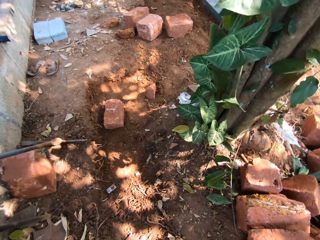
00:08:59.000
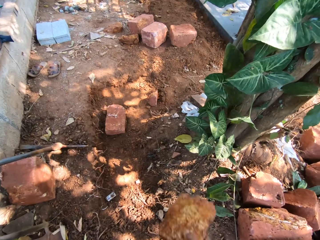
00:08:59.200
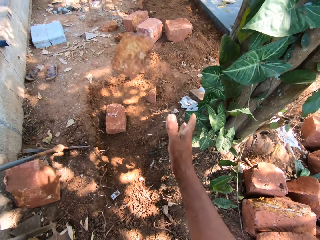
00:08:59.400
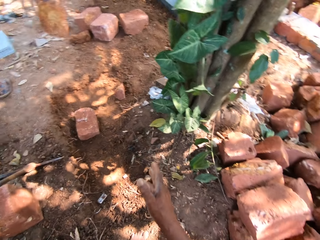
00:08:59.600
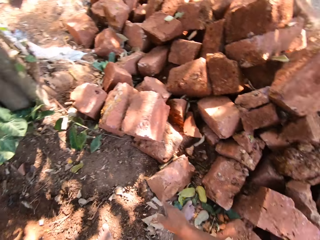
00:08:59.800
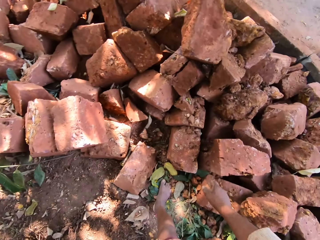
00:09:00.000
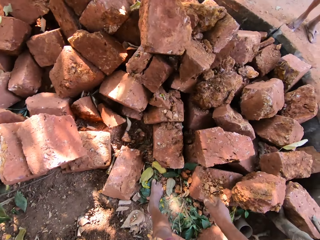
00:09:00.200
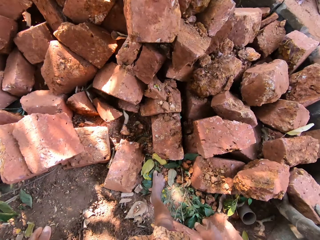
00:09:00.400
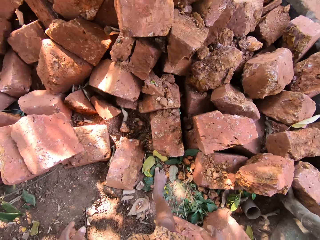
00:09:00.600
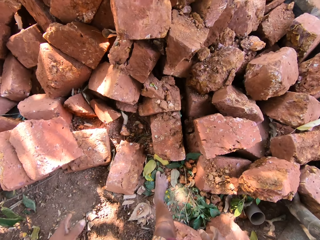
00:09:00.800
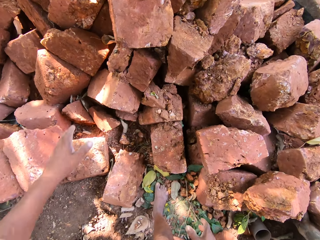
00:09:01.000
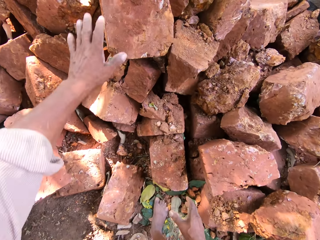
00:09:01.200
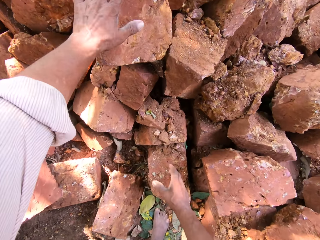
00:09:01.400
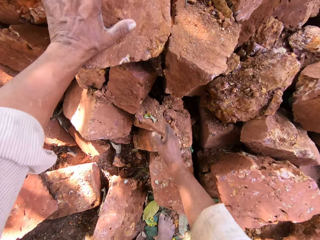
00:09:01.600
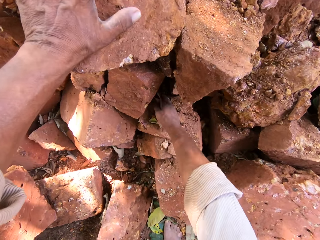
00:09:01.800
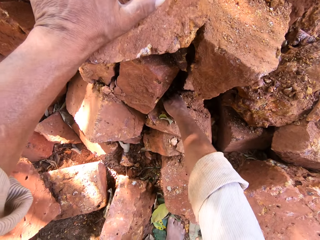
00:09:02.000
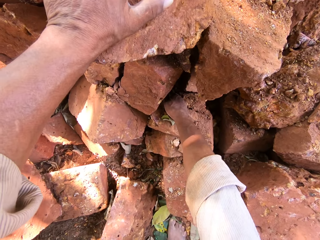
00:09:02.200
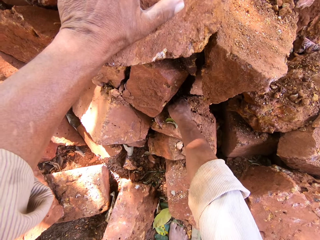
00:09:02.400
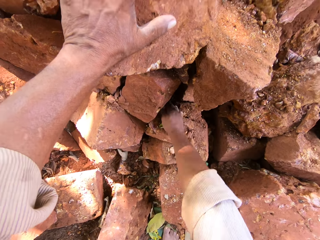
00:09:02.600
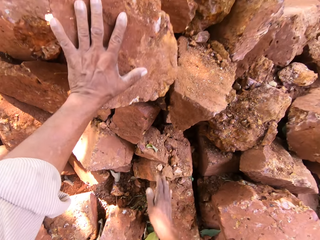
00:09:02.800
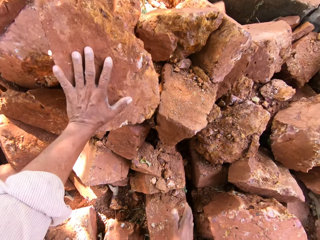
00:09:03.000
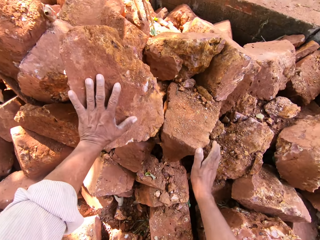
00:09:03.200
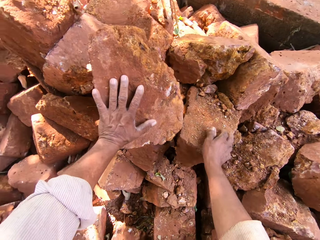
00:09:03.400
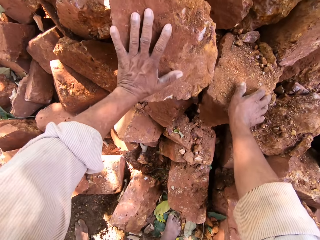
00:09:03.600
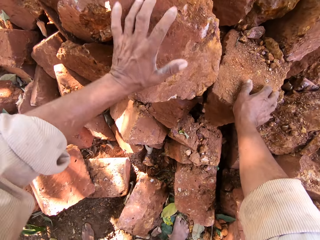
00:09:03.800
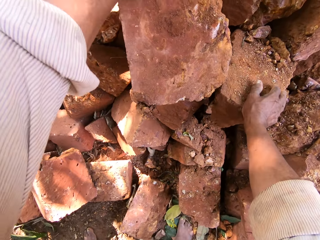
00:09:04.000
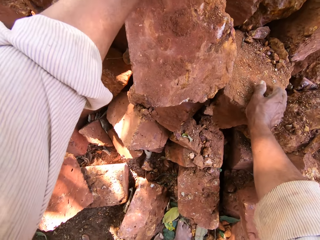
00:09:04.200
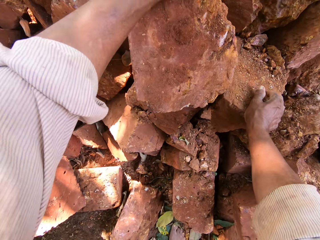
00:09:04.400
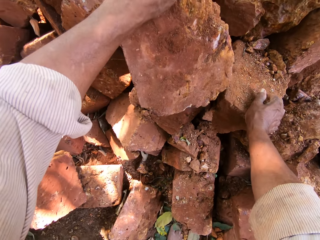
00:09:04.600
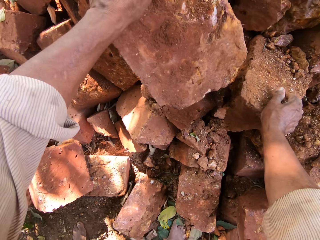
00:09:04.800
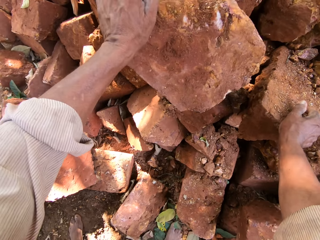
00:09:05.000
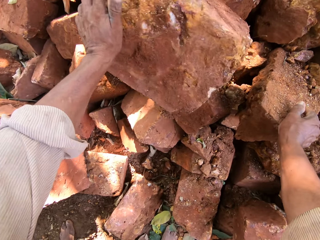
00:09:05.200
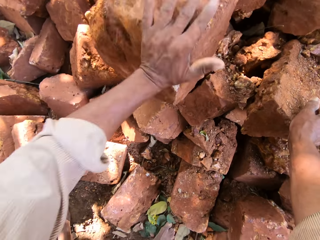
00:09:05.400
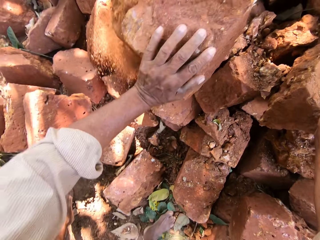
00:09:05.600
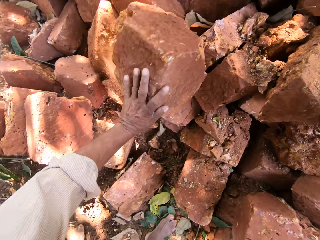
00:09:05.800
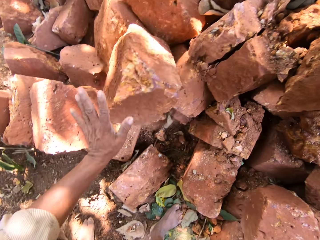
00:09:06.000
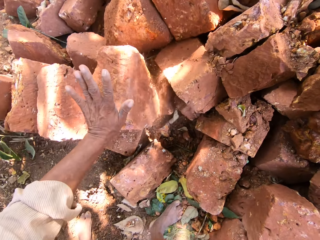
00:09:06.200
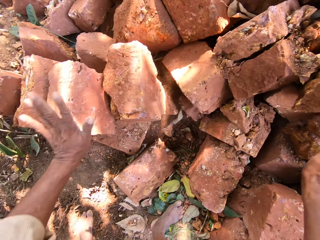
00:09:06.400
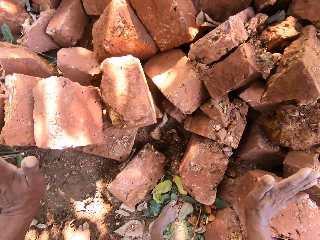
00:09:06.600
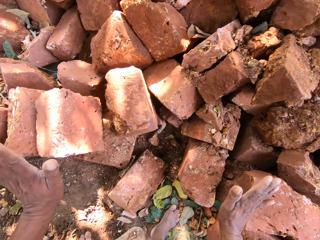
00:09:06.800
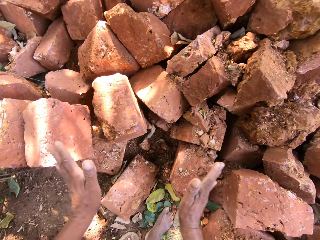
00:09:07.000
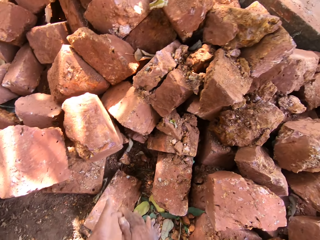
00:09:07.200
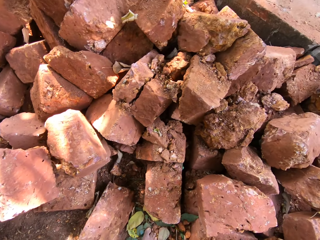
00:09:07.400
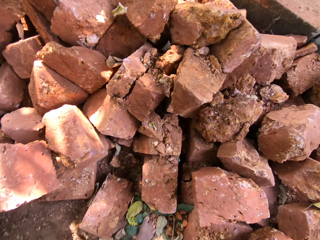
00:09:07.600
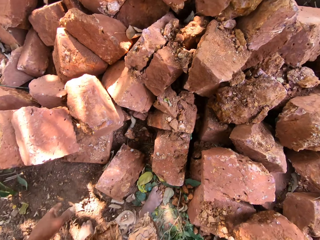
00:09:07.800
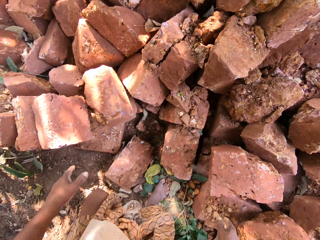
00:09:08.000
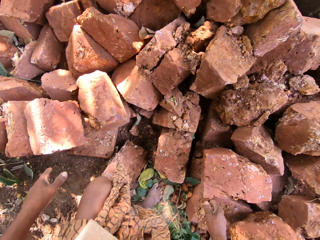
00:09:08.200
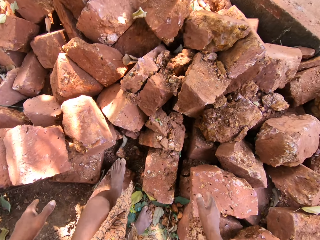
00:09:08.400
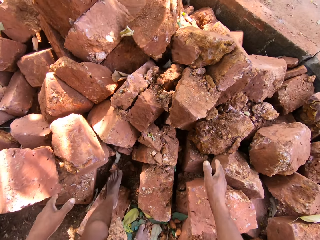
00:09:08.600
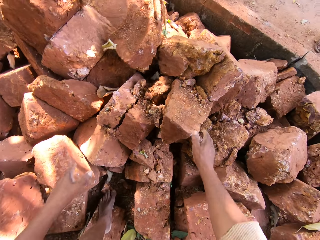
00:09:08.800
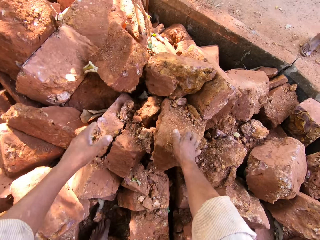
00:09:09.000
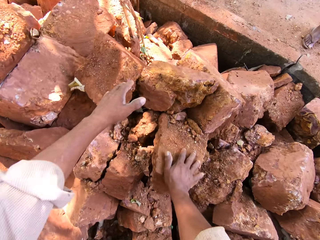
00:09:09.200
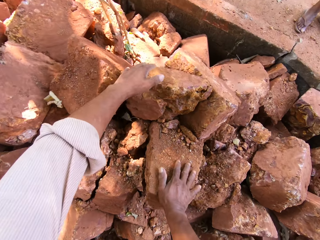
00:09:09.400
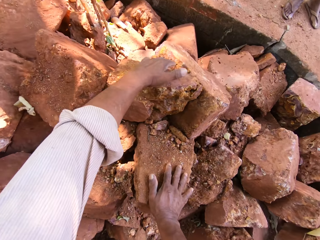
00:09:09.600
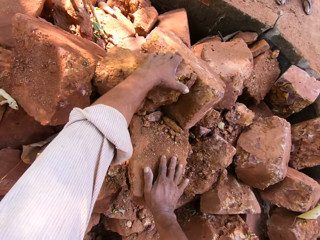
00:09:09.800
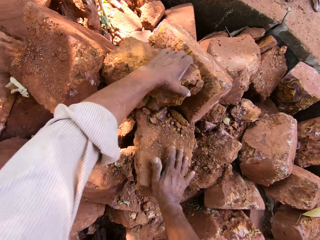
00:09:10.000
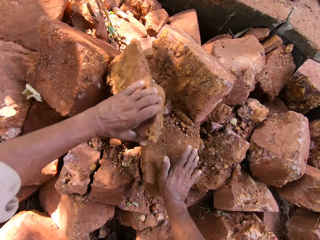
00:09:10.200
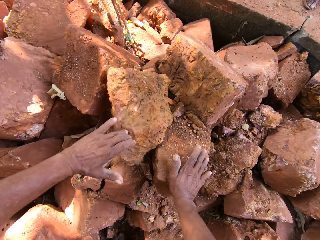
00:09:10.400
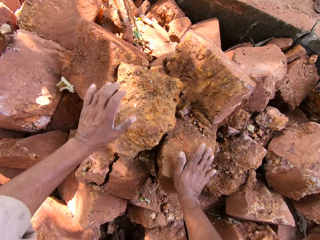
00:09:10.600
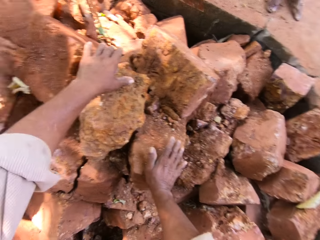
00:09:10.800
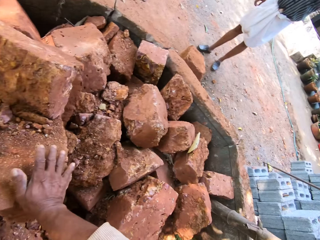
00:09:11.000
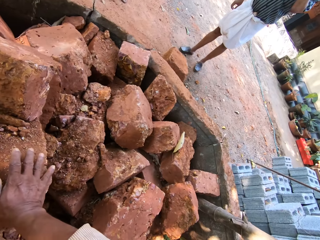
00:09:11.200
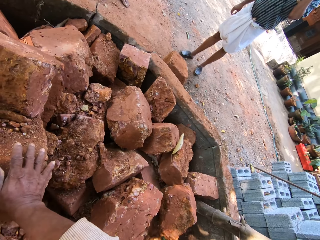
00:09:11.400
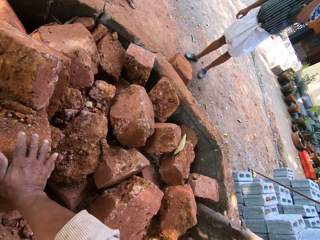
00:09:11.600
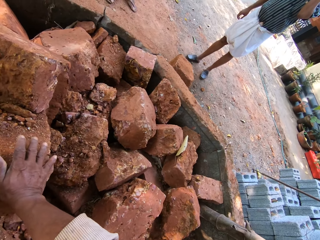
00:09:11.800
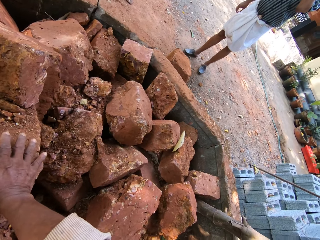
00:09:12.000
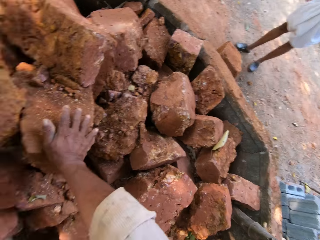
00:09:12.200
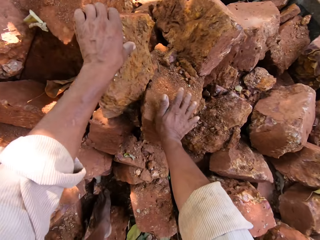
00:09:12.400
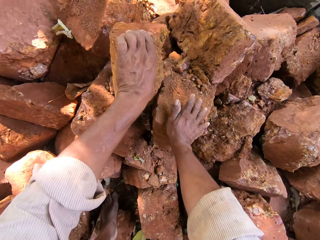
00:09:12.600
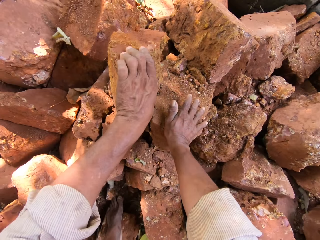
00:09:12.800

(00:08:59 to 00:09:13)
The camera wearer throws the stone in his hands to the ground. He places his left hand on a stone from the heap of stones on the ground. He touches a stone from the heap of stones on the ground with his right hand. He moves a stone from the heap of stones on the ground with his right hand. He rolls the stone. He places his right hand on a stone from the heap of stones on the ground. He carries a stone from the heap of stones on the ground with both hands. He touches the stone.

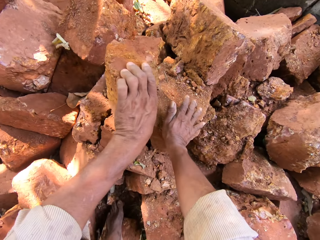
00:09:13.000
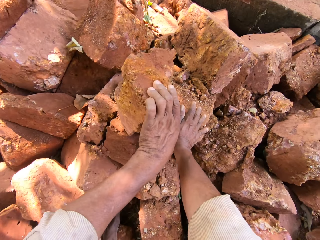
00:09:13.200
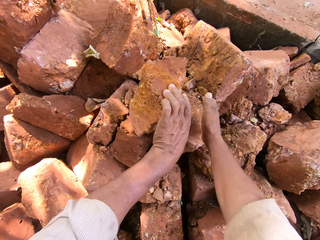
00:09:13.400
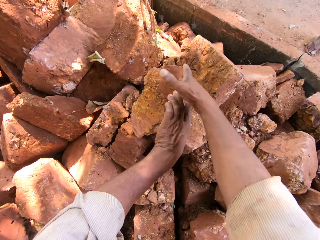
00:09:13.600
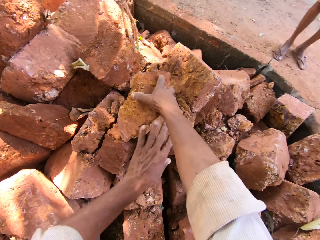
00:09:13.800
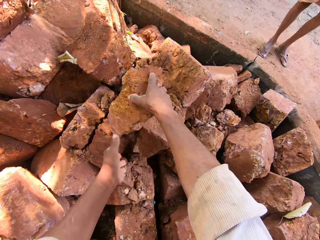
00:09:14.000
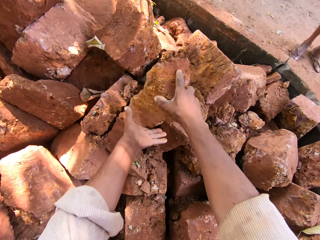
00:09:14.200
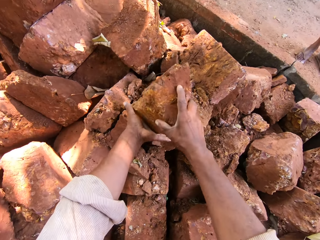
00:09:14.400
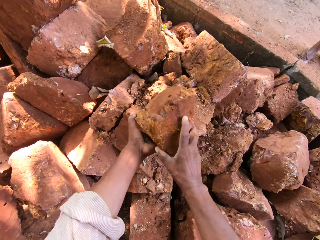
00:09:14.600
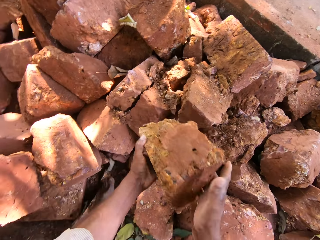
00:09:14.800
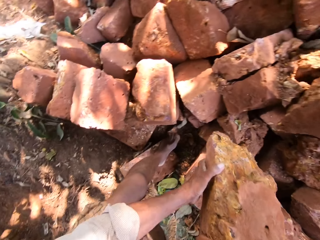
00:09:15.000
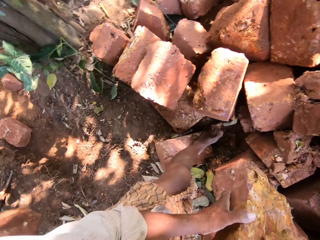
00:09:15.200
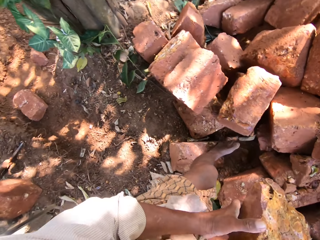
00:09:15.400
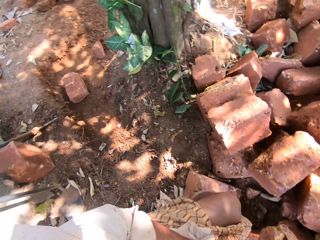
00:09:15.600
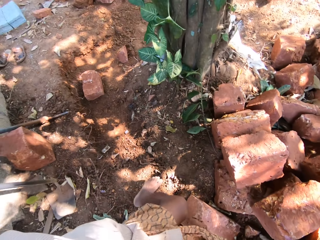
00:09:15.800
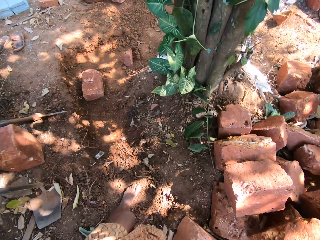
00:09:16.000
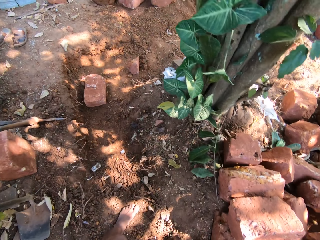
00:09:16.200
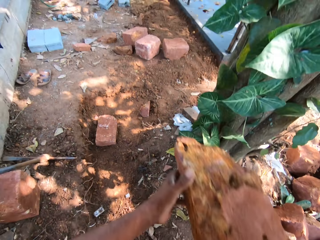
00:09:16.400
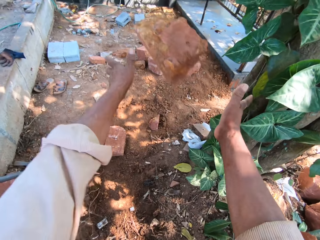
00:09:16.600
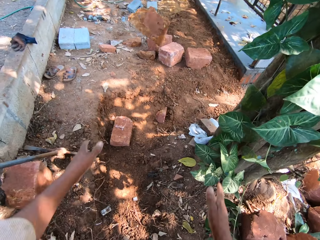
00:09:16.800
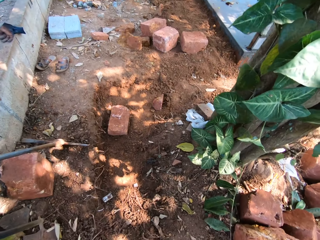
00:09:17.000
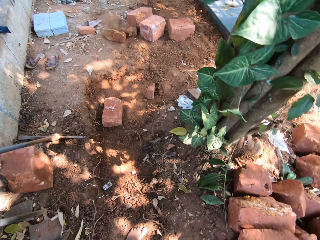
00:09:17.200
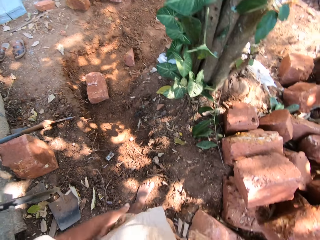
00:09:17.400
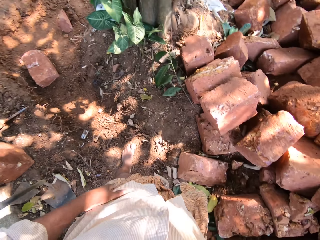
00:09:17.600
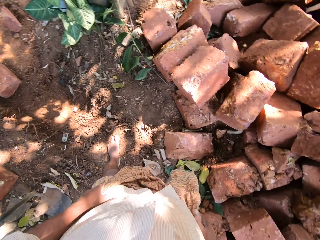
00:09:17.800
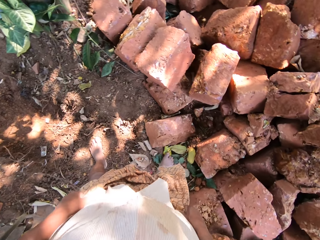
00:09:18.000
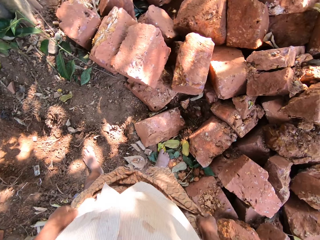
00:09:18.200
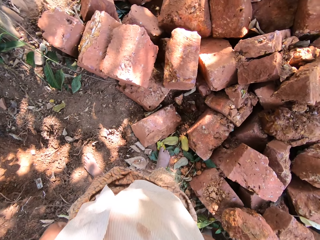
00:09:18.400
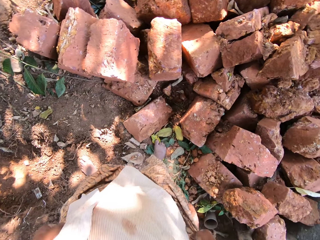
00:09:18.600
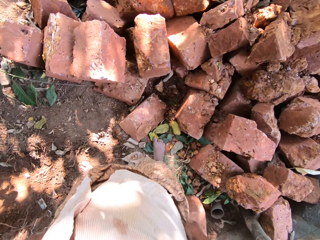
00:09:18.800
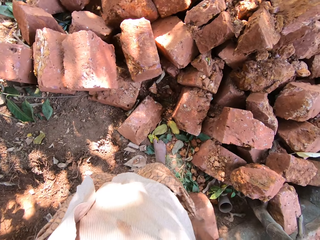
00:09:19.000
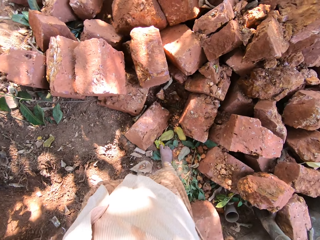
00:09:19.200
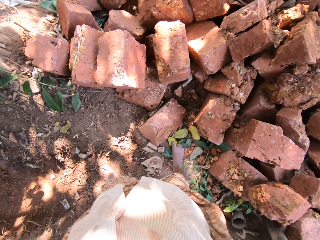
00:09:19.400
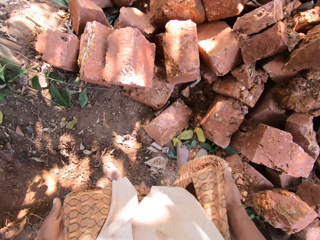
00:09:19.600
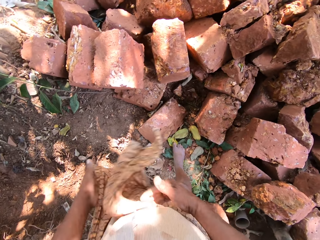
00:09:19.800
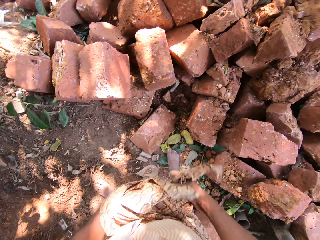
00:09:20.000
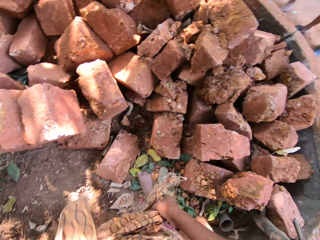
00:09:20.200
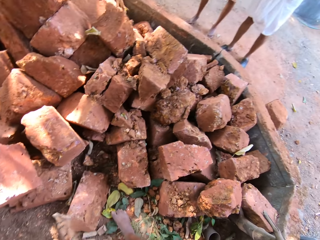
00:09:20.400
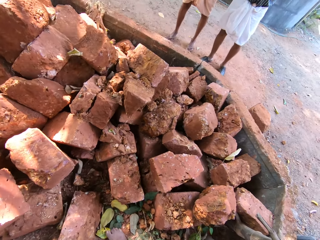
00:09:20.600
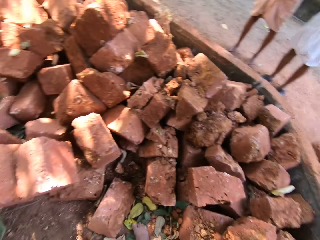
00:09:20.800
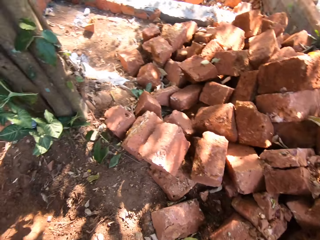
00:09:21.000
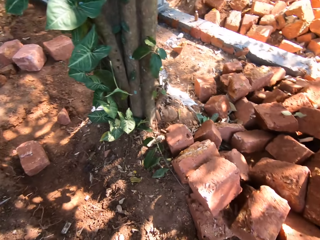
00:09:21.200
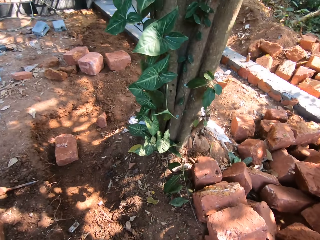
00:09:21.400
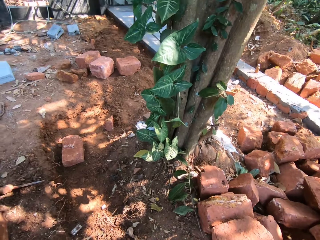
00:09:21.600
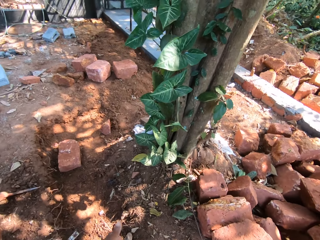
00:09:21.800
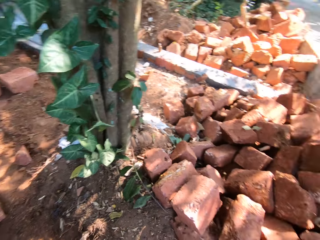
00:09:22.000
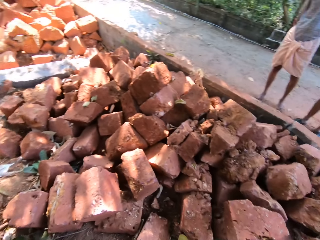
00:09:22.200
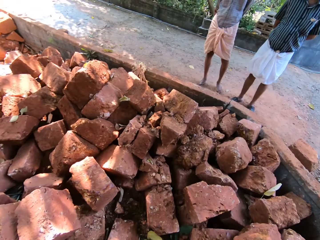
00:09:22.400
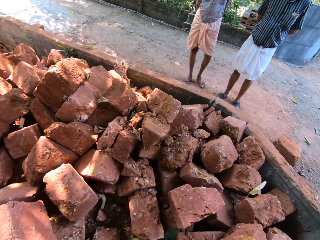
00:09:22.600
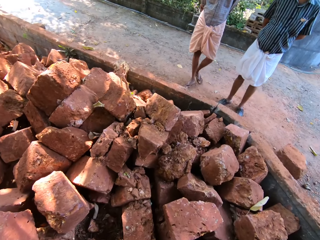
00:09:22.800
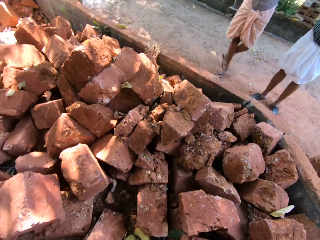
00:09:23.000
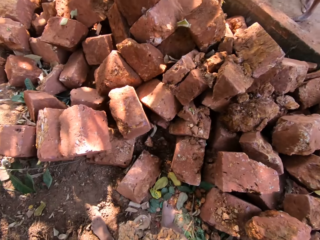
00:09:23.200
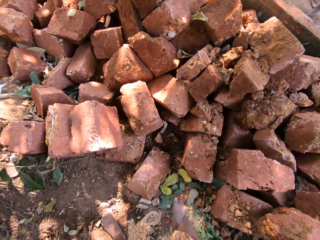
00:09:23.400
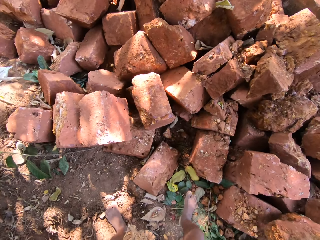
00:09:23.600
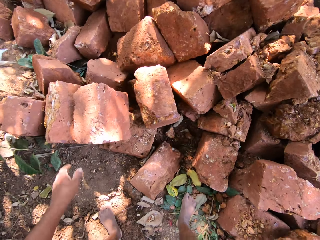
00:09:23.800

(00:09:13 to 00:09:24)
The camera wearer carries the stone. He throws the brick in his hands on the ground. He ties the wrapper around his waist with his hands. He adjusts the cloth. A person walks in. The camera wearer turns round. He interacts with another person.
